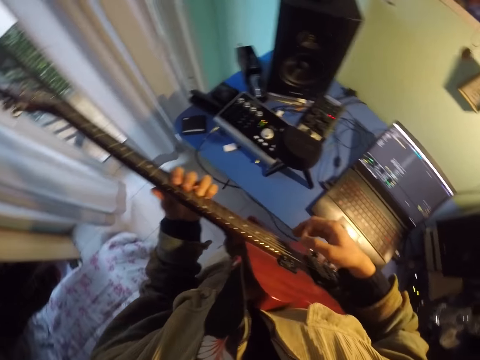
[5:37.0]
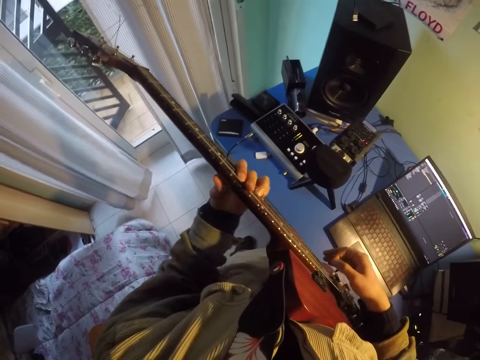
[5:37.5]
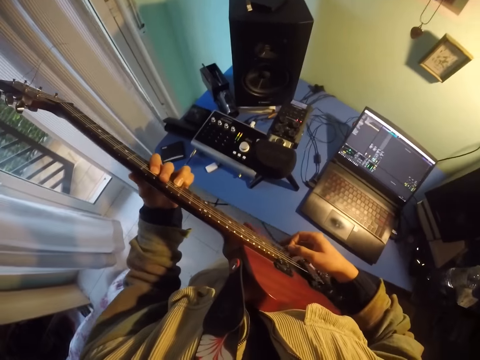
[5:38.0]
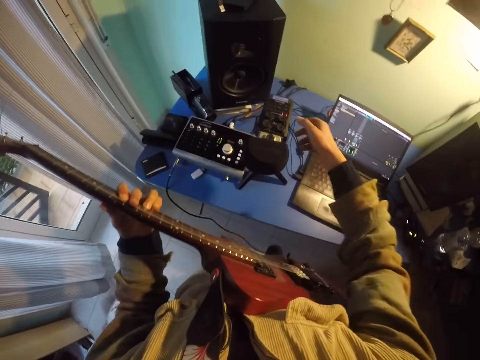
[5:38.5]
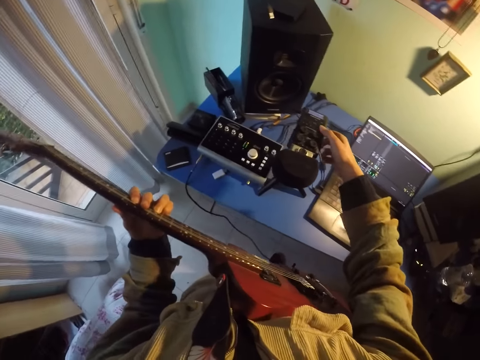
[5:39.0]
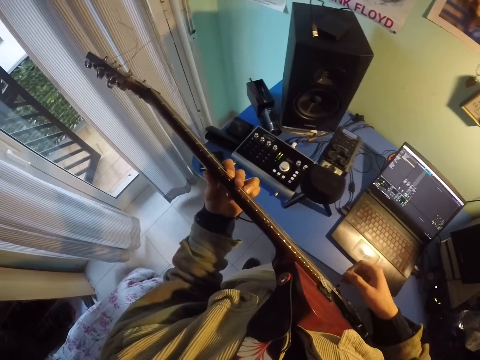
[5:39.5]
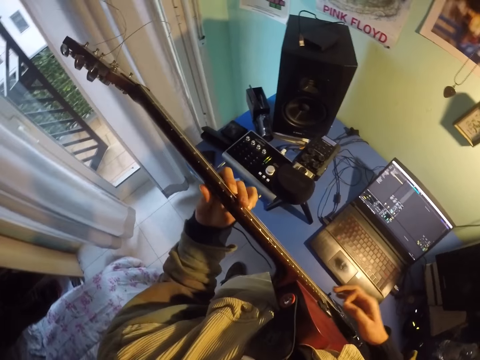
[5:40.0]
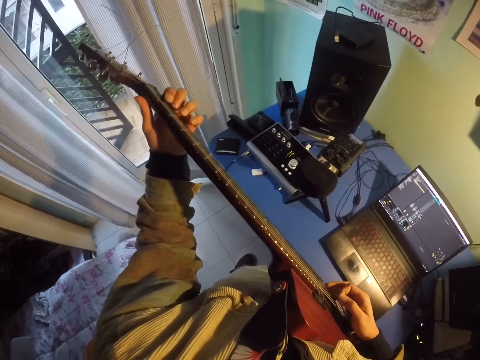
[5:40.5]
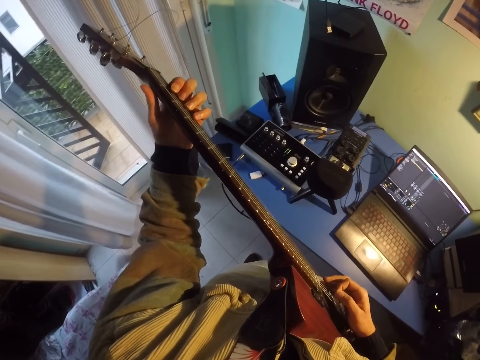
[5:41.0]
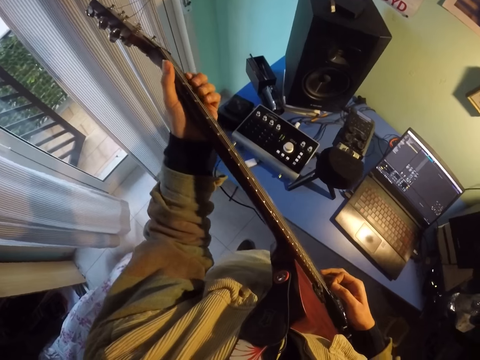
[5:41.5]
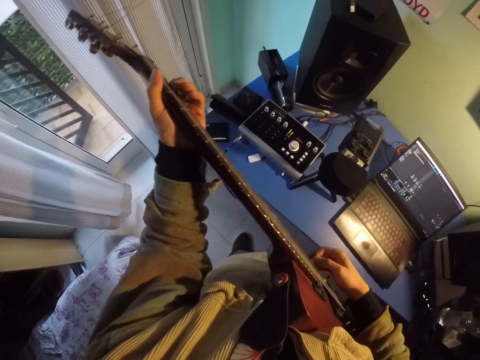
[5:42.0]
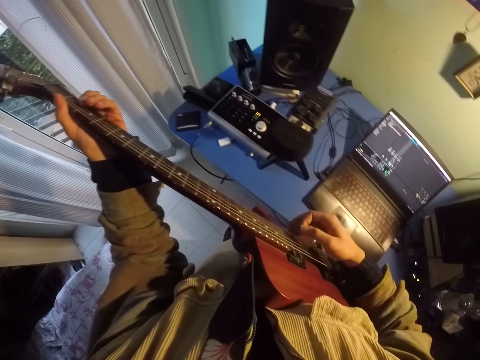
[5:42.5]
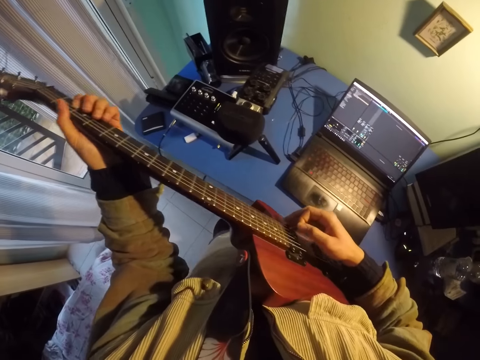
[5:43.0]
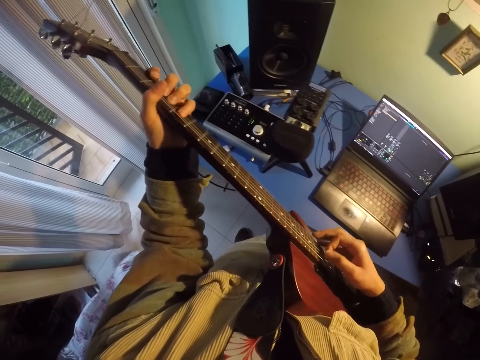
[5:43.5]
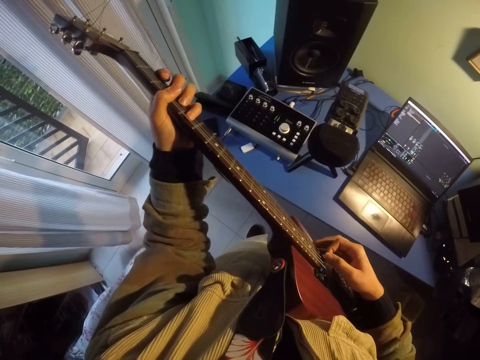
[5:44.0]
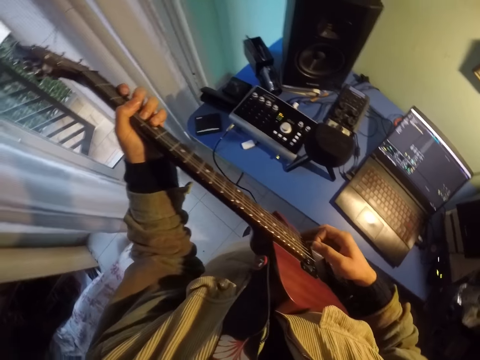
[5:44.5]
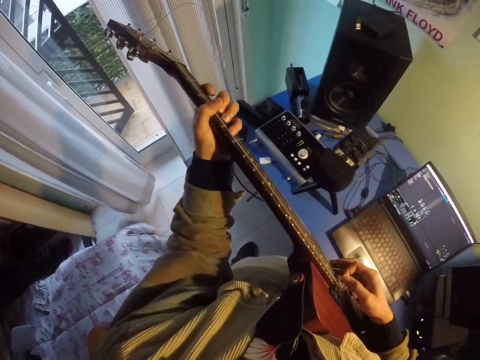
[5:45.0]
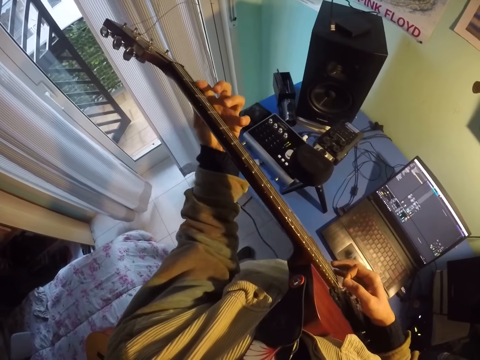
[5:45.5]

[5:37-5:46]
The camera wearer takes their hand off the guitar. They turn off the guitar sound amplifier. They play the guitar.
